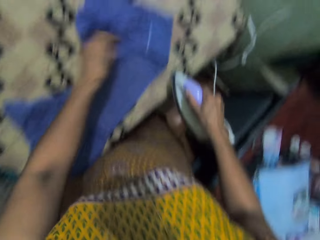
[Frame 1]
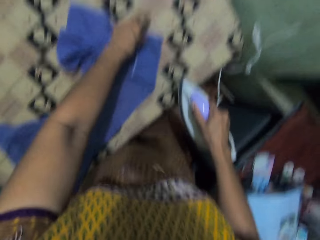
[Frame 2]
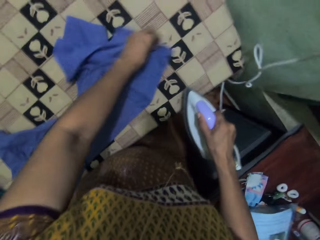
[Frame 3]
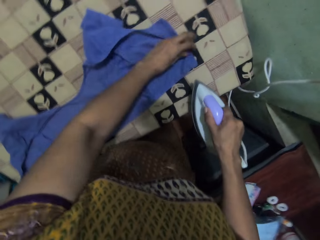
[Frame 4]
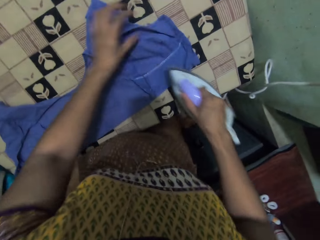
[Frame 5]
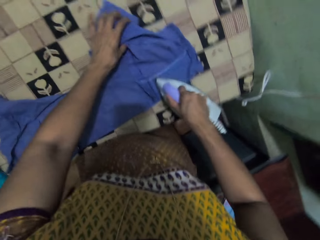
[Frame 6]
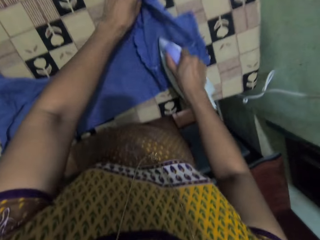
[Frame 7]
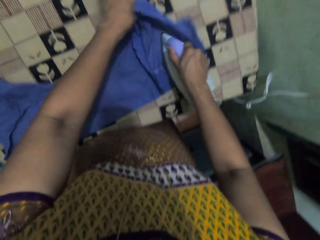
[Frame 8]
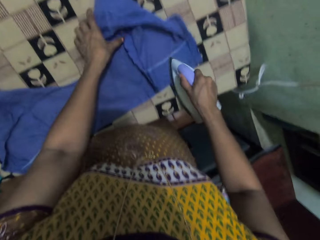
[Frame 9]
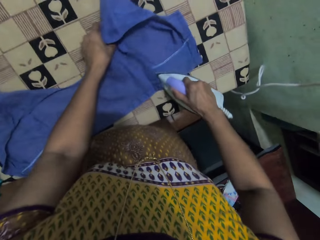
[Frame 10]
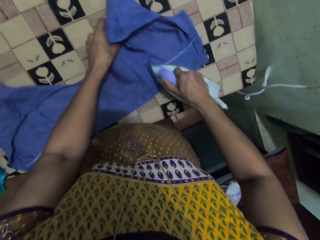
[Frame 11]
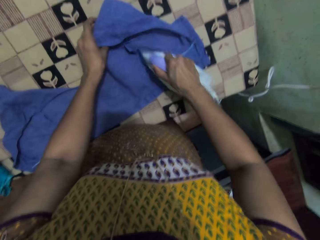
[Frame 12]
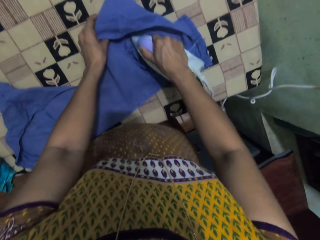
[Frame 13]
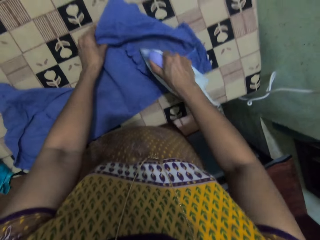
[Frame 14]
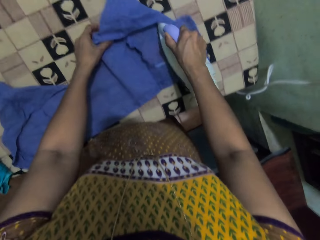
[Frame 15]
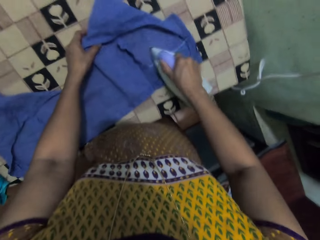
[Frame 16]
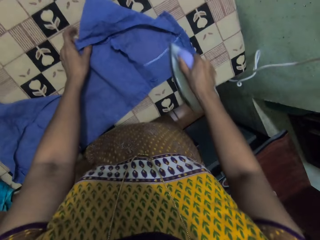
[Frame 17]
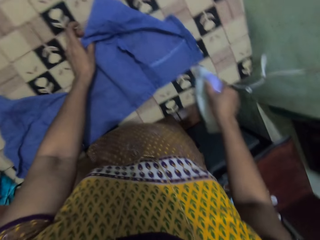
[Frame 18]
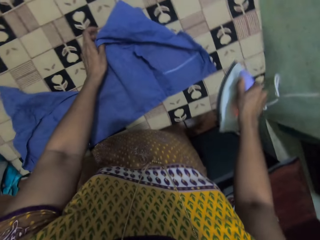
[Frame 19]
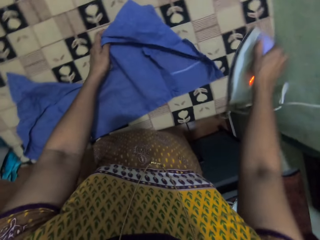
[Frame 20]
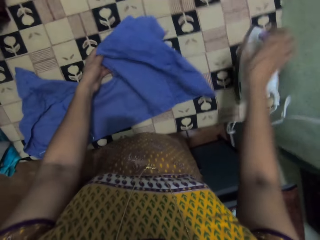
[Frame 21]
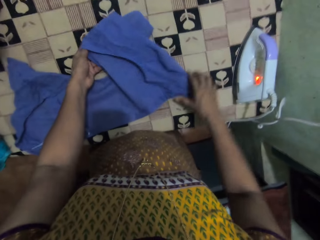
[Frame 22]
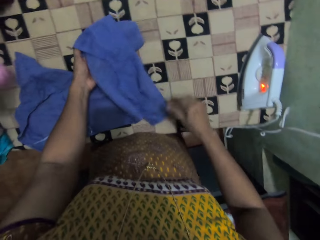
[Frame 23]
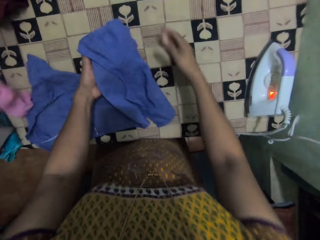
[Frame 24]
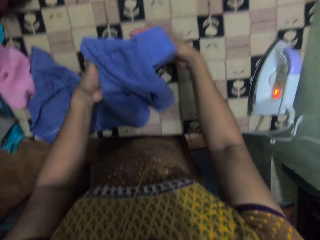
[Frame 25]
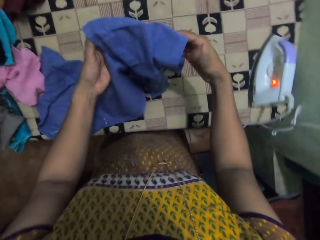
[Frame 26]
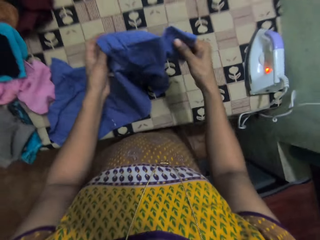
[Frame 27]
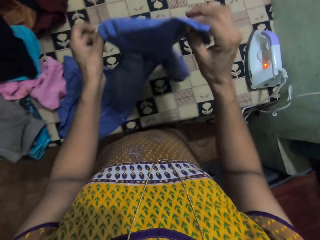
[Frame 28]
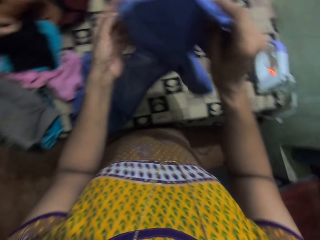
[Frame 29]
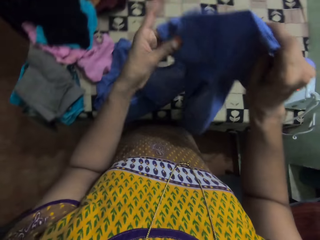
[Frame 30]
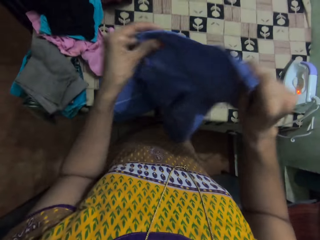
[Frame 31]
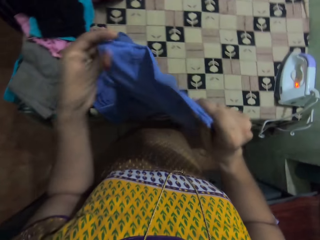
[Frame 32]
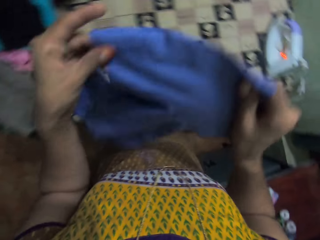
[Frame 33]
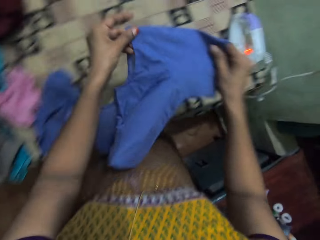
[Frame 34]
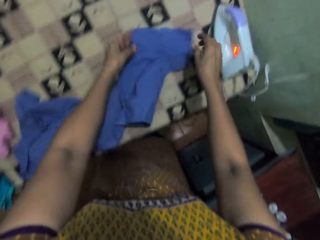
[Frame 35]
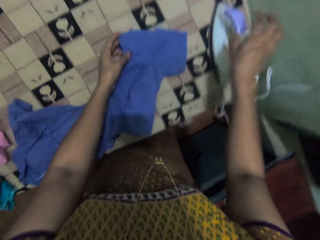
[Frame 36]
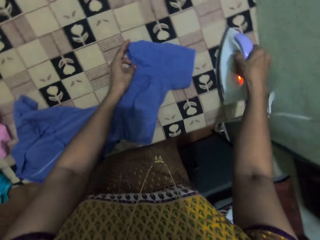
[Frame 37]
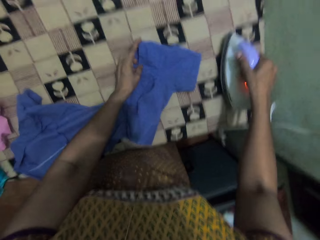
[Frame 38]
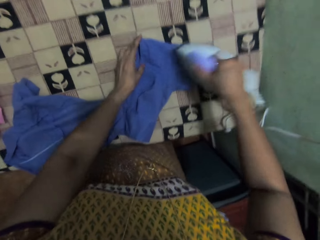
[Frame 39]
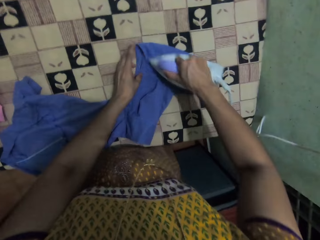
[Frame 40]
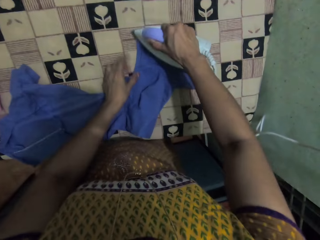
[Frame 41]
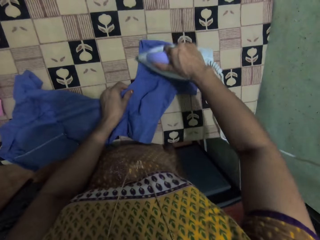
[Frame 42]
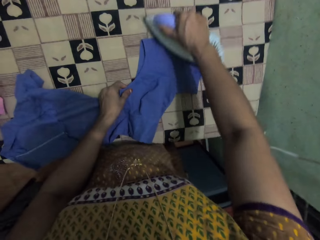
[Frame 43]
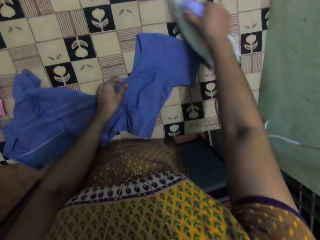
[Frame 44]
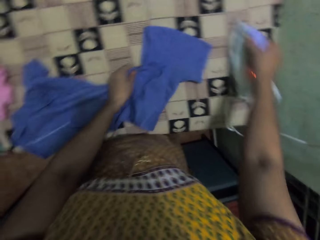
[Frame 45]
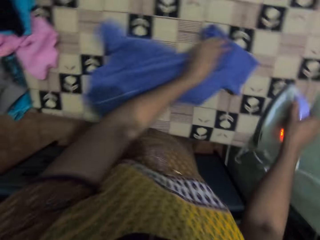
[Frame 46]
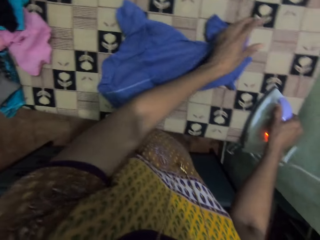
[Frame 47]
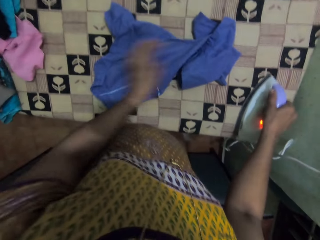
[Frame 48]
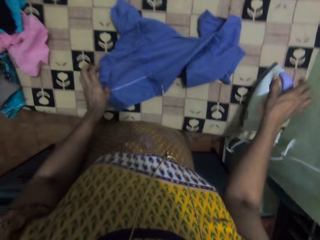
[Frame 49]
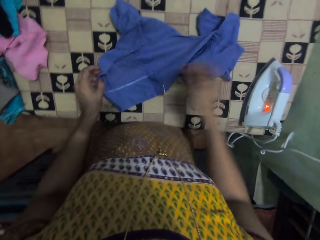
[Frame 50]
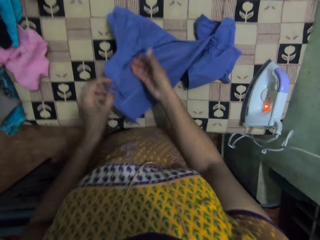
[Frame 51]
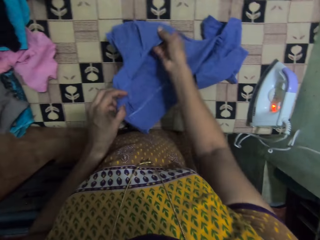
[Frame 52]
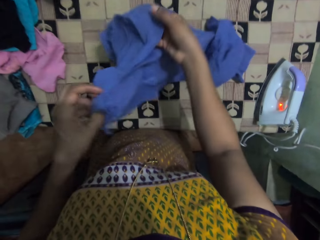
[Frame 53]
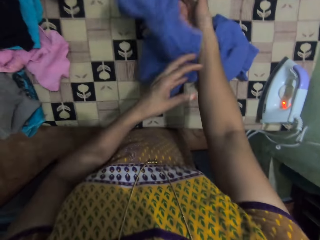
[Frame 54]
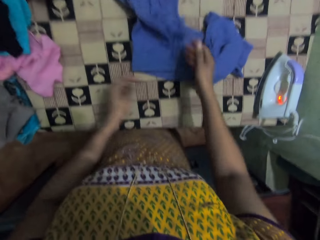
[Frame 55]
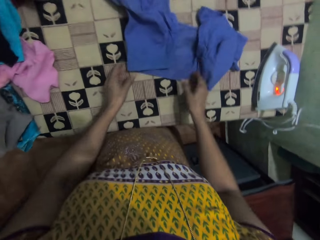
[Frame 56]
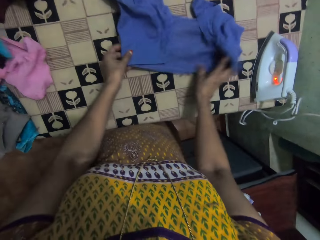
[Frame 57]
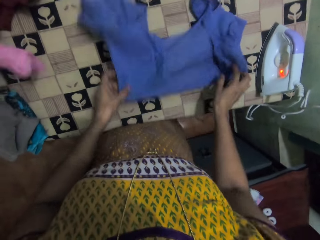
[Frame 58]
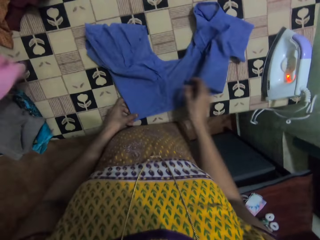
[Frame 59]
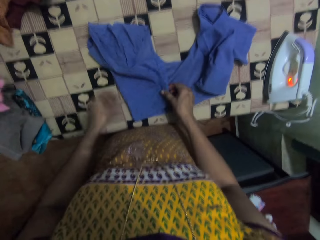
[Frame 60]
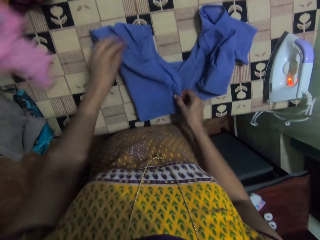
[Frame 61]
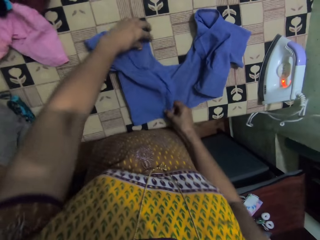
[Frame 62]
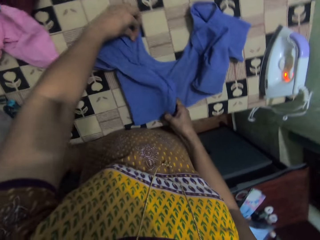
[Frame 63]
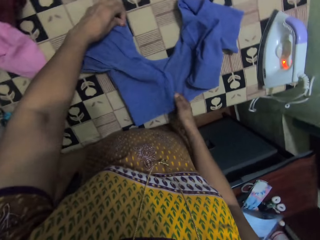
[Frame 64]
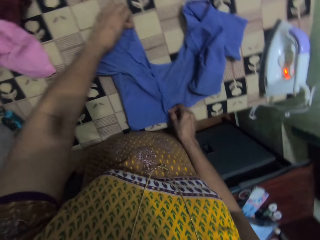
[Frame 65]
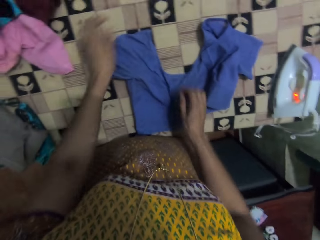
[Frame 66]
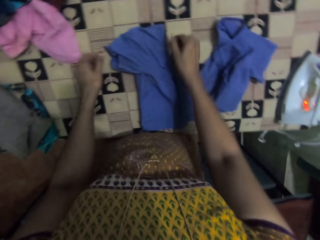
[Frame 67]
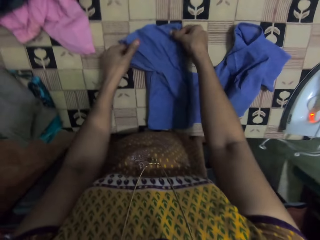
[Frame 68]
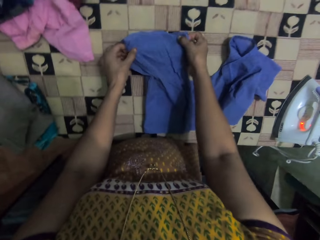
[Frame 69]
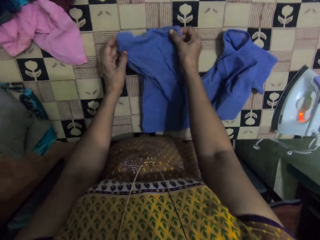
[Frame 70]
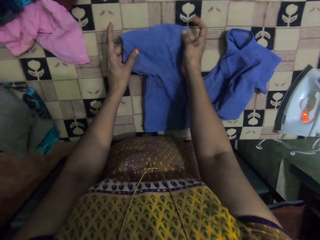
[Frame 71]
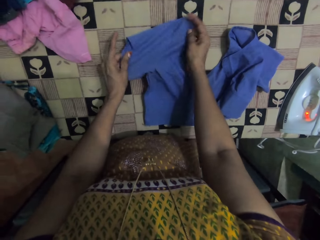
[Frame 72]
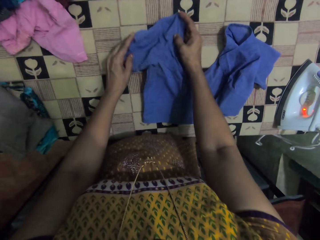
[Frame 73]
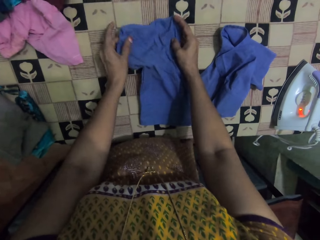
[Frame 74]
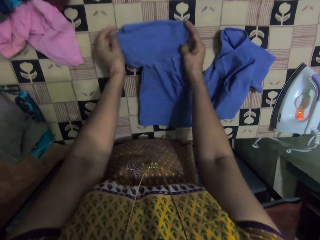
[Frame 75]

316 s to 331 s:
The camera wearer adjusts the blouse. They iron the blouse. They place the iron down. They move the blouse and hold the blouse. They straighten the cloth. They drop the blouse. They pick up the iron. They iron the blouse. They place the iron down. They drop the blouse. They remove their hand from the iron. They lift the blouse and drop the blouse. They straighten the cloth. They move the blouse and align the blouse.

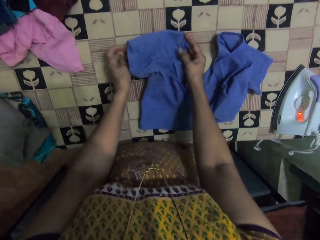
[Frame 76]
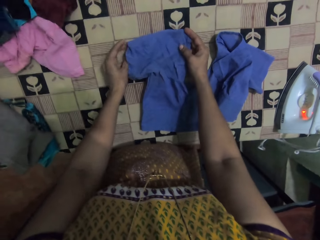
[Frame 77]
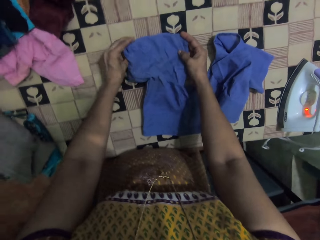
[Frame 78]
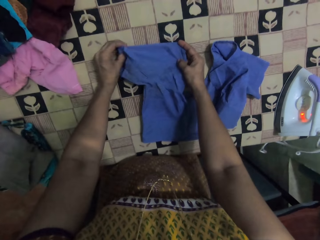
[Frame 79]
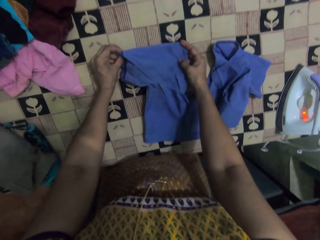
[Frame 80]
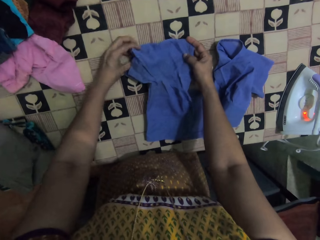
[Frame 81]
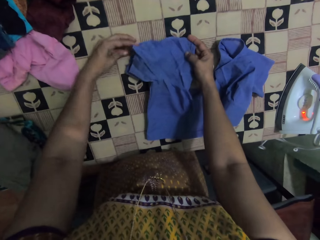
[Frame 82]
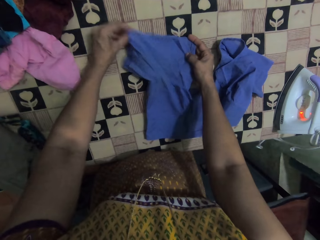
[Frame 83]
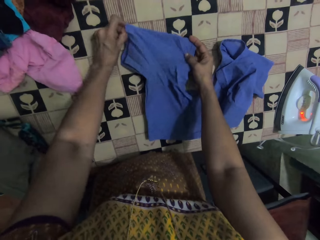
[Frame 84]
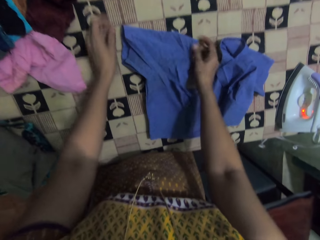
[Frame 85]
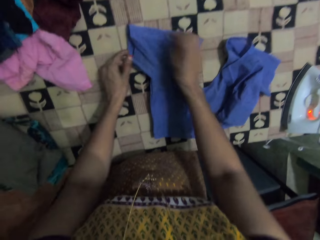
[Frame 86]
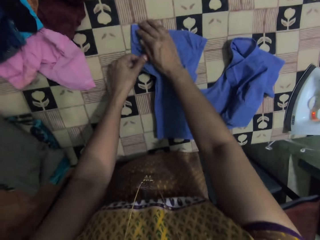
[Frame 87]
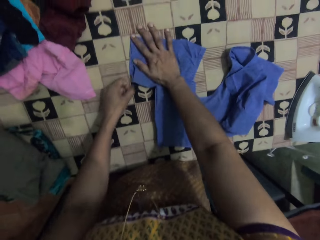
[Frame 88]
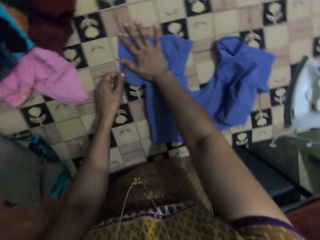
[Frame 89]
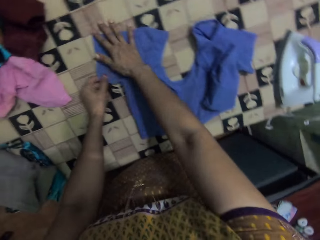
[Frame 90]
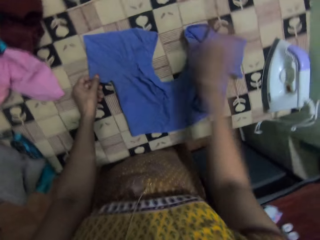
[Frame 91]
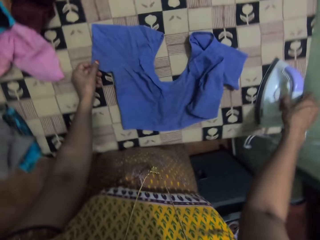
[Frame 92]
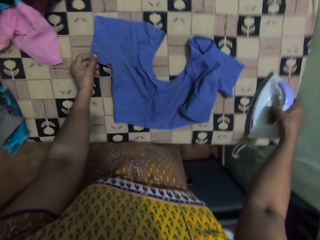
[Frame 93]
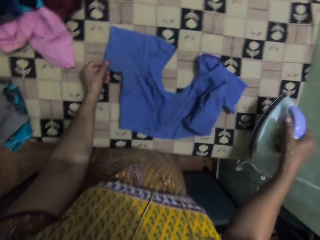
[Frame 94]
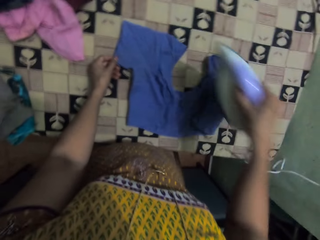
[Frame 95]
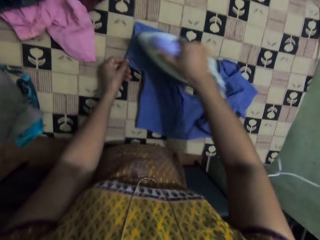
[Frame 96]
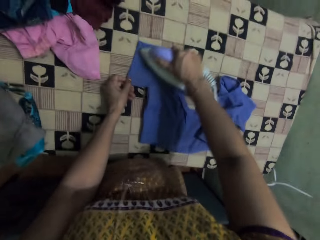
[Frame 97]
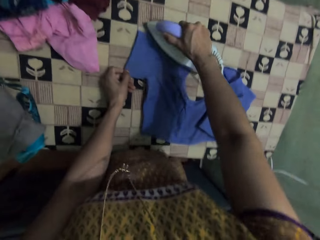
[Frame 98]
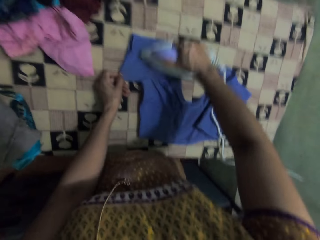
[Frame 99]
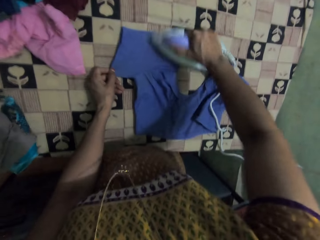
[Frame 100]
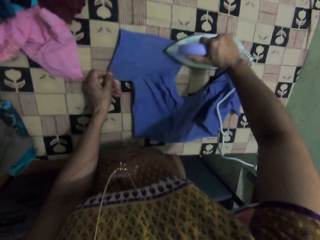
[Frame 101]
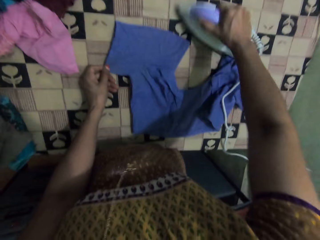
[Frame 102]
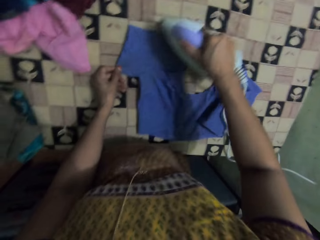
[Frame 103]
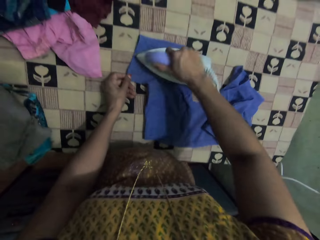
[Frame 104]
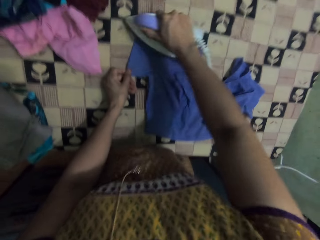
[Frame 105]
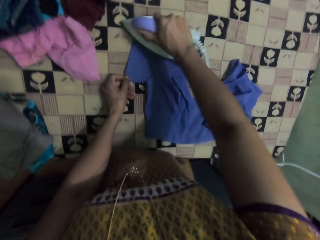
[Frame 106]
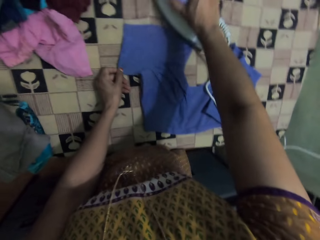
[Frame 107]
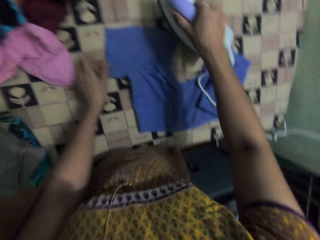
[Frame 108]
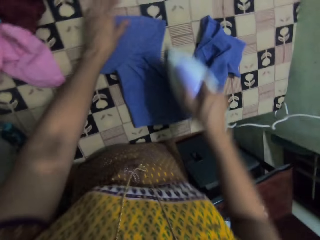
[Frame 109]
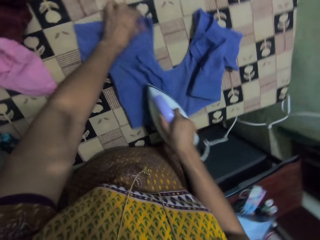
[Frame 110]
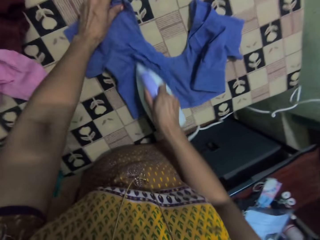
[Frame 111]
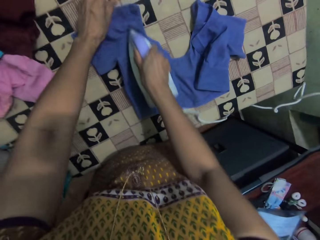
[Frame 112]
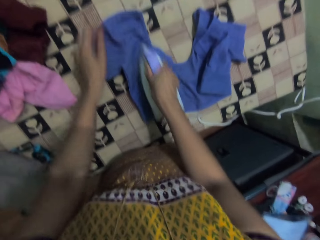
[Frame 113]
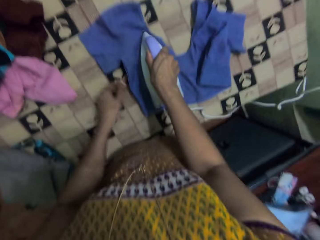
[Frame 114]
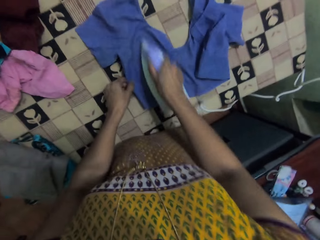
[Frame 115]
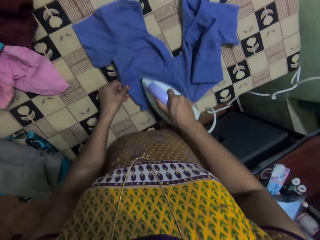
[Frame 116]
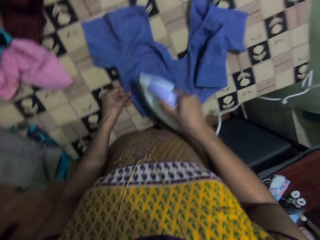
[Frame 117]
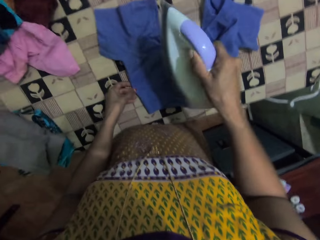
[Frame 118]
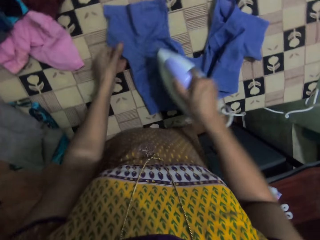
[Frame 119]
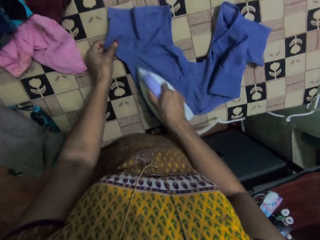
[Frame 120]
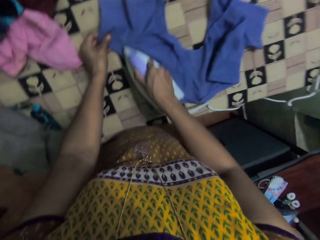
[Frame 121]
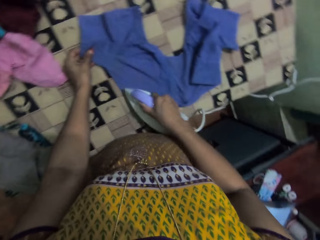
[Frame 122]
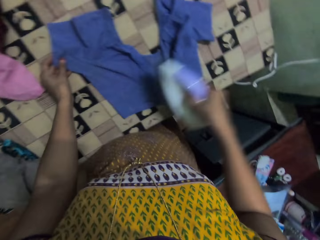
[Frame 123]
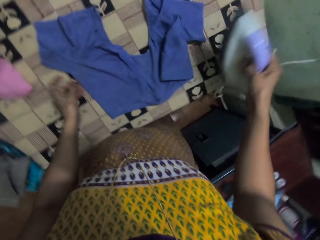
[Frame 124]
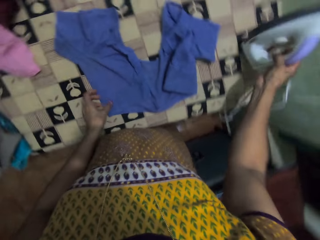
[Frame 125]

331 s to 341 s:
The camera wearer takes the iron. They iron the blouse. They hold the blouse. They iron the blouse. They hold the blouse. They hold it again.
